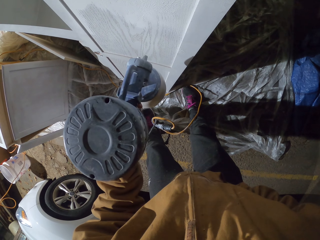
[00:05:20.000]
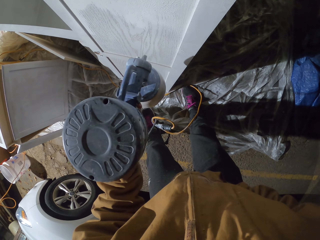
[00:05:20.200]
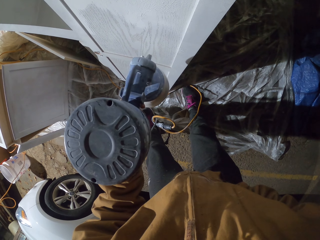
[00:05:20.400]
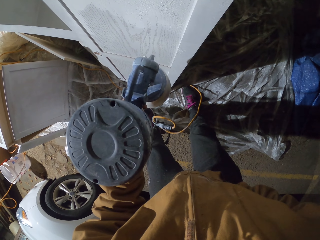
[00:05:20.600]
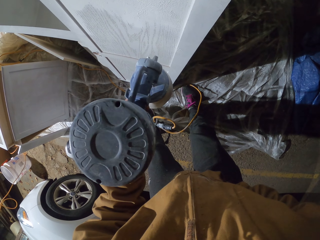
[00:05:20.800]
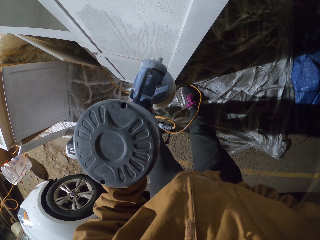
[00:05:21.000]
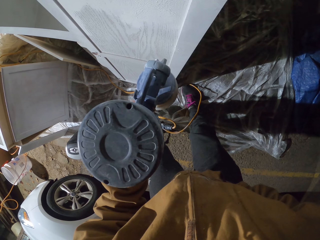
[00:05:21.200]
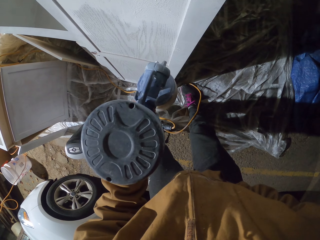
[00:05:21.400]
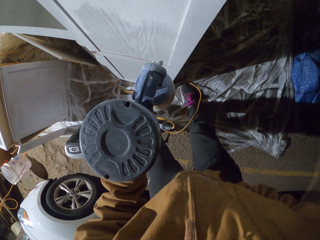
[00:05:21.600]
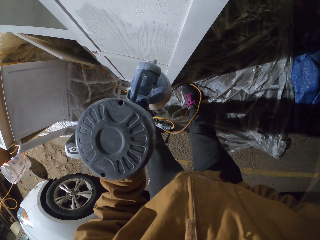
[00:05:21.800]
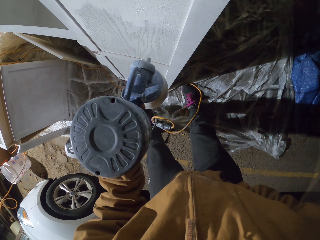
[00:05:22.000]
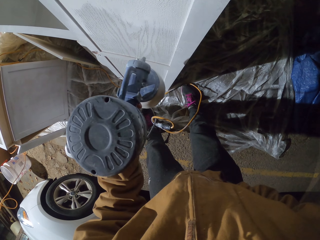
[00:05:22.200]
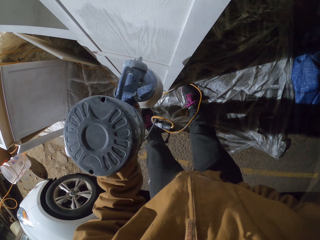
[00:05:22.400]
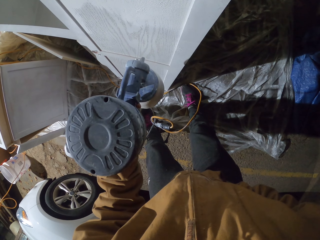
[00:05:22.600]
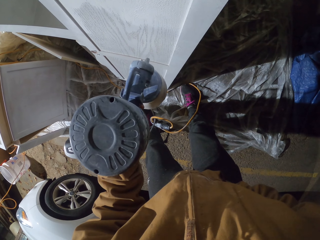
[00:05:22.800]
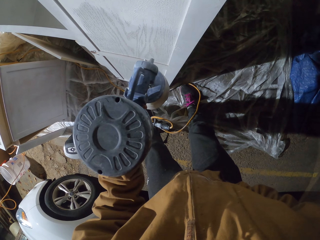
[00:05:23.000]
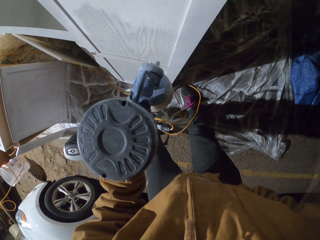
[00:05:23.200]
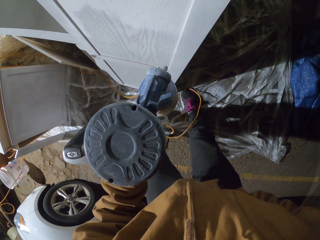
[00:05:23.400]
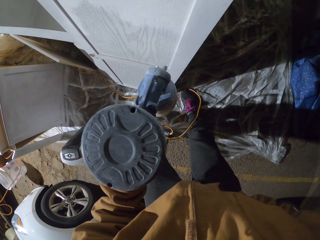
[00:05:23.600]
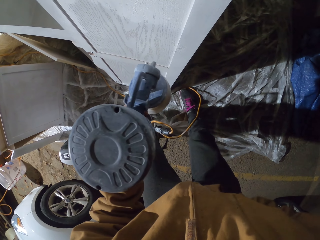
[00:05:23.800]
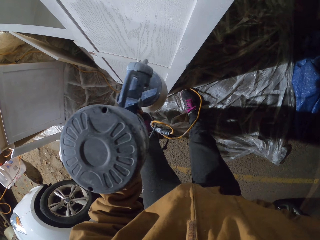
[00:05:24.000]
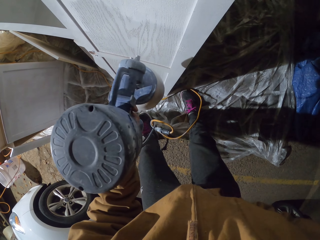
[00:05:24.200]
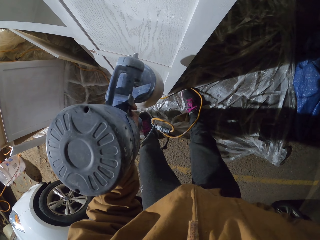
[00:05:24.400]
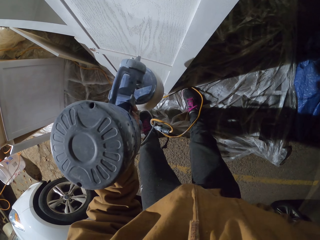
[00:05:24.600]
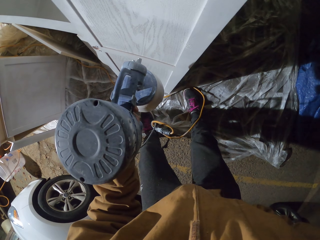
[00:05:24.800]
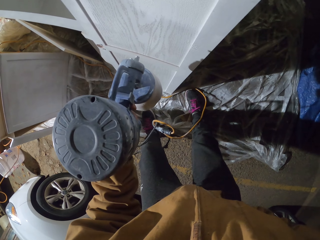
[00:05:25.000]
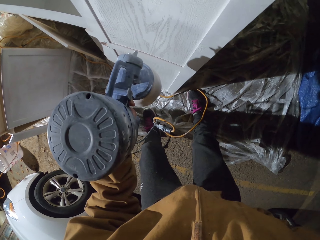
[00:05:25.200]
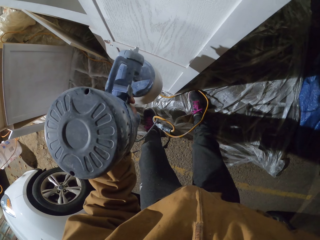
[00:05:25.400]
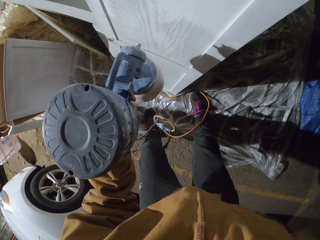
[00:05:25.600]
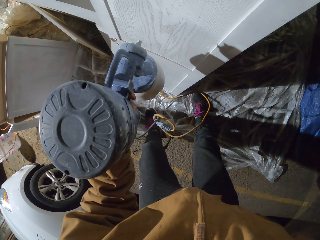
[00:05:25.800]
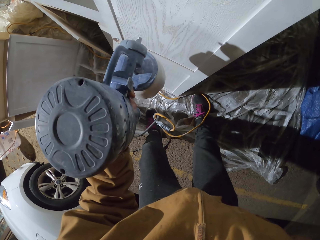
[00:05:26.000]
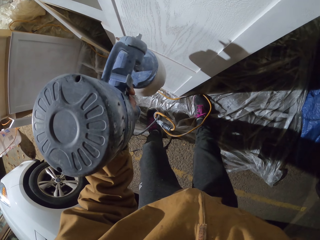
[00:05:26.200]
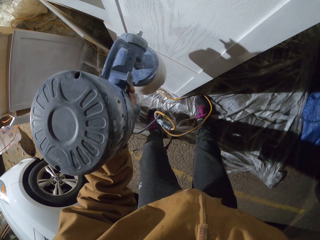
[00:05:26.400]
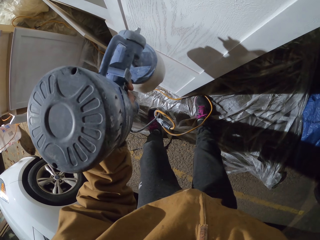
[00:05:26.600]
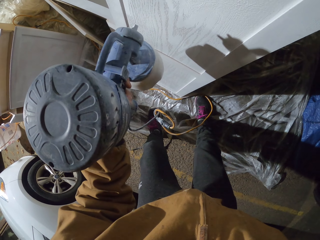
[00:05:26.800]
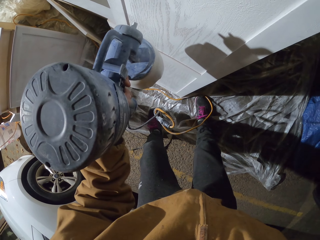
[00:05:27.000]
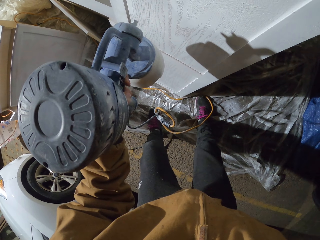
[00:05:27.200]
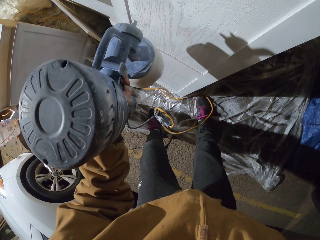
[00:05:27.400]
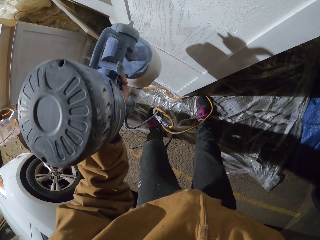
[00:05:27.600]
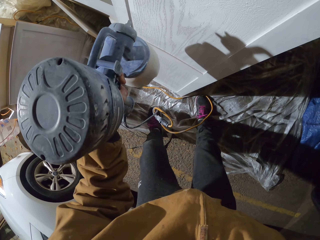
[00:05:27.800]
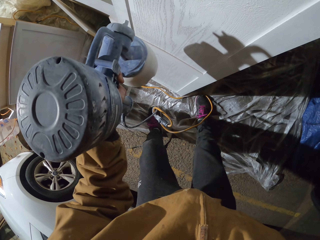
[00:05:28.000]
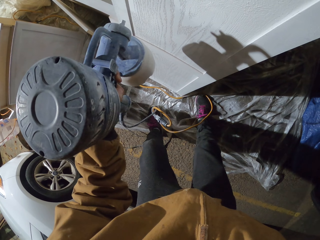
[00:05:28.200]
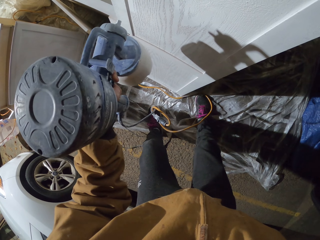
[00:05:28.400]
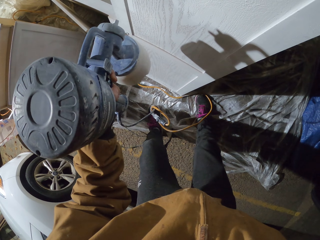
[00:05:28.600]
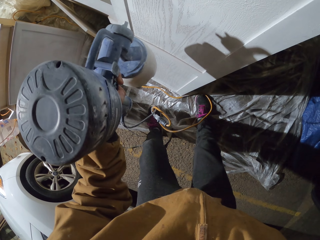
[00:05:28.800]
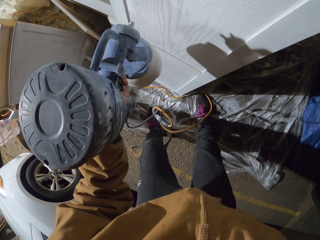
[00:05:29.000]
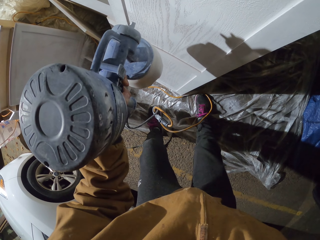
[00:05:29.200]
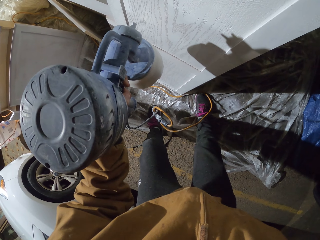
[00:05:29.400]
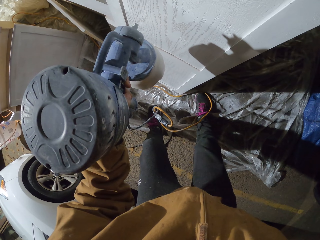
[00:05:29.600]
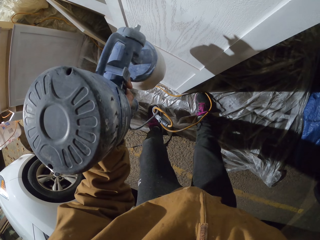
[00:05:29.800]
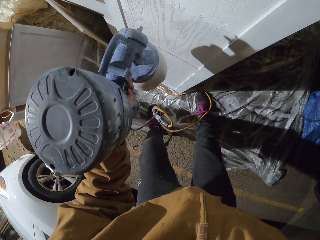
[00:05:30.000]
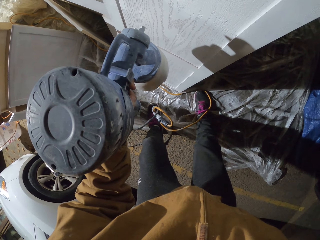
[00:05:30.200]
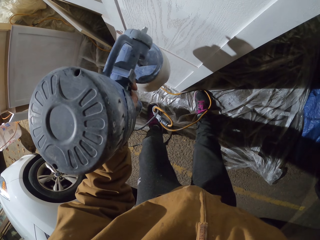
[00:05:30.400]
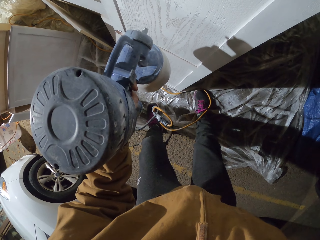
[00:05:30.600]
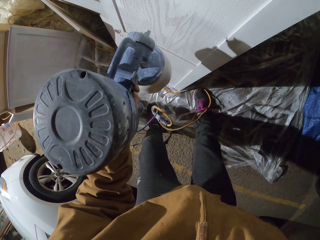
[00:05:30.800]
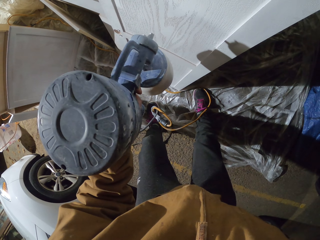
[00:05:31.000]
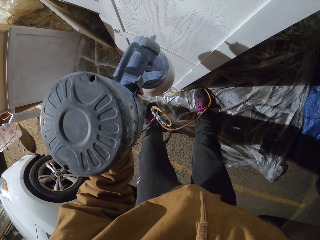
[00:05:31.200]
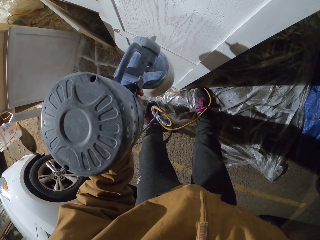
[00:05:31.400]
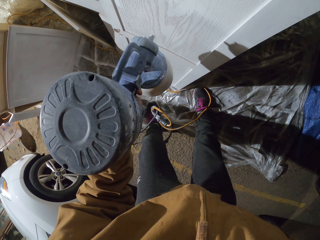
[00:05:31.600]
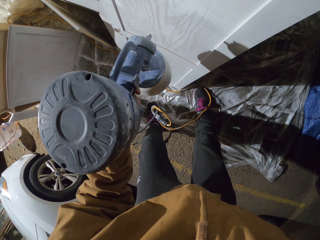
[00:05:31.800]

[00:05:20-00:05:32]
The camera wearer bends. They spray the door with a spray paint gun.

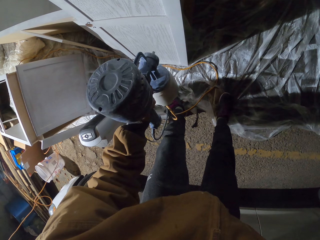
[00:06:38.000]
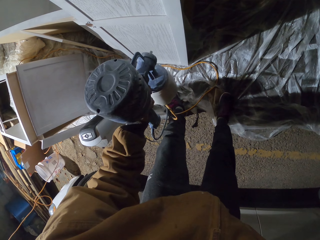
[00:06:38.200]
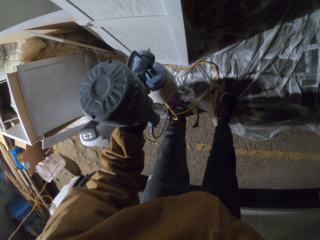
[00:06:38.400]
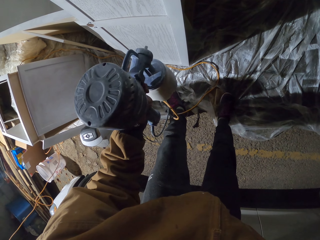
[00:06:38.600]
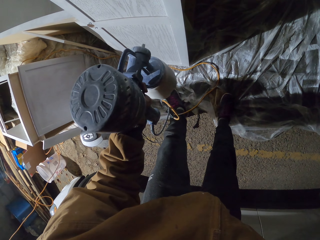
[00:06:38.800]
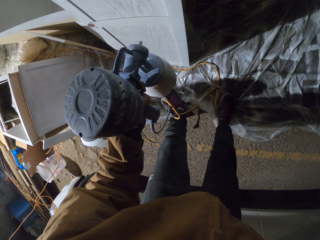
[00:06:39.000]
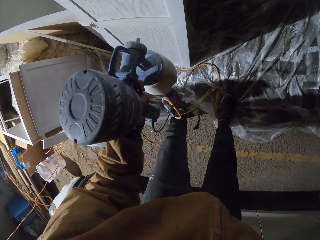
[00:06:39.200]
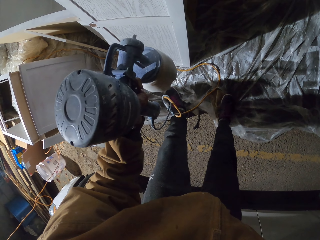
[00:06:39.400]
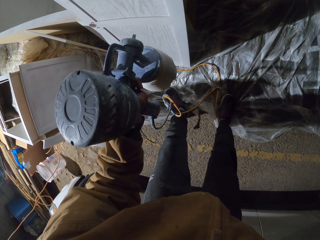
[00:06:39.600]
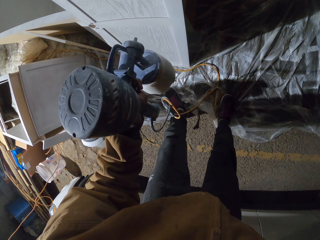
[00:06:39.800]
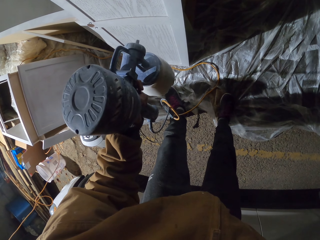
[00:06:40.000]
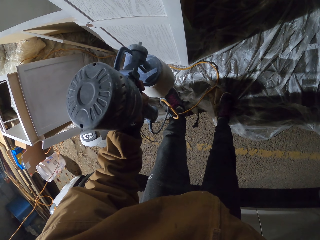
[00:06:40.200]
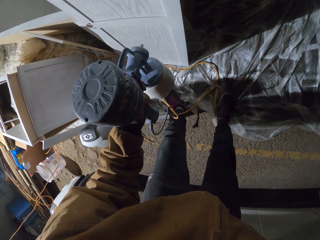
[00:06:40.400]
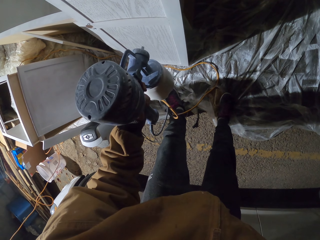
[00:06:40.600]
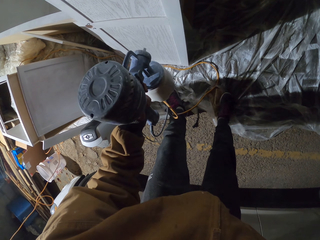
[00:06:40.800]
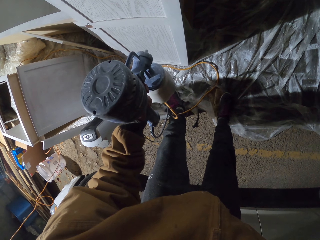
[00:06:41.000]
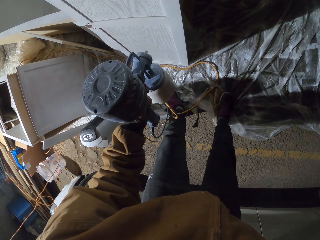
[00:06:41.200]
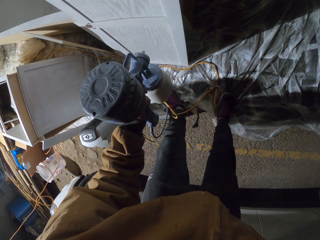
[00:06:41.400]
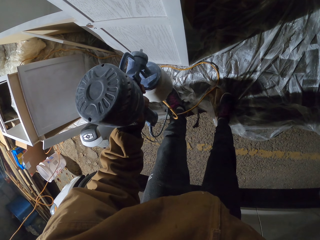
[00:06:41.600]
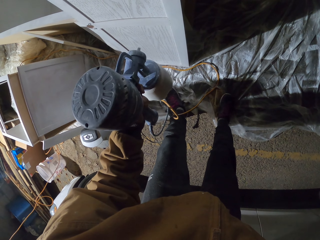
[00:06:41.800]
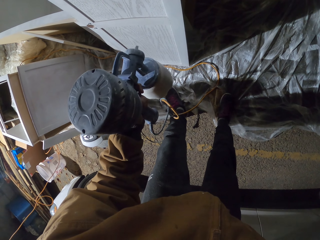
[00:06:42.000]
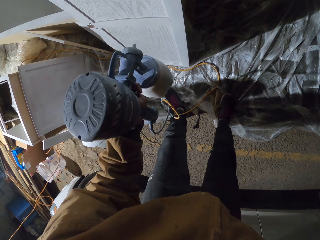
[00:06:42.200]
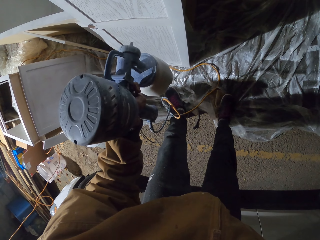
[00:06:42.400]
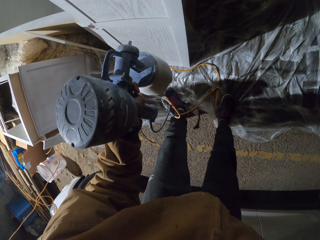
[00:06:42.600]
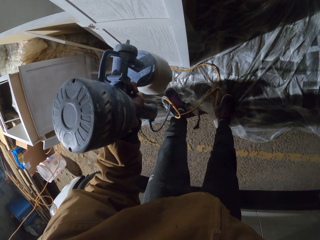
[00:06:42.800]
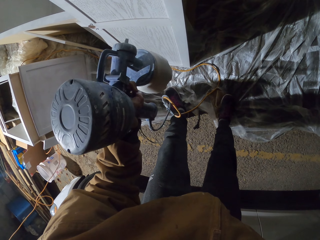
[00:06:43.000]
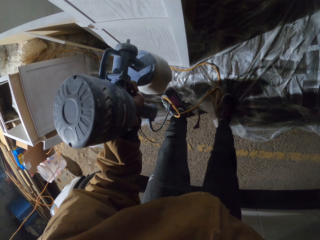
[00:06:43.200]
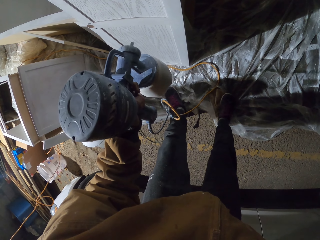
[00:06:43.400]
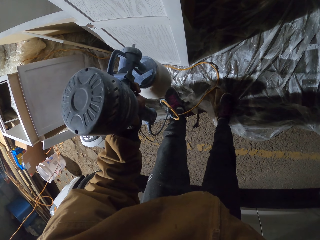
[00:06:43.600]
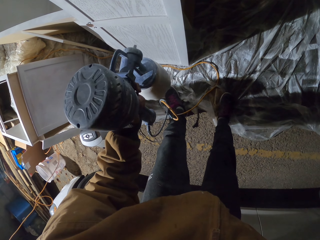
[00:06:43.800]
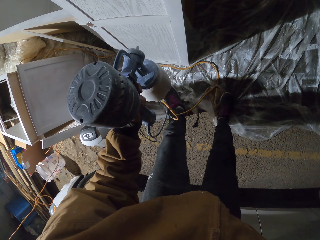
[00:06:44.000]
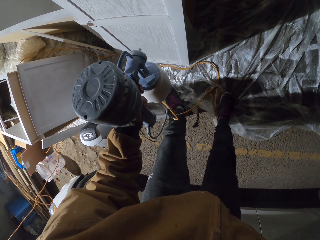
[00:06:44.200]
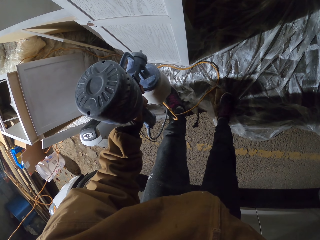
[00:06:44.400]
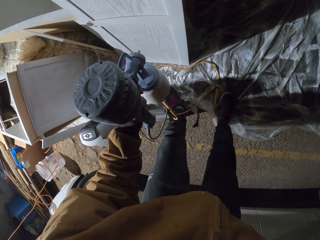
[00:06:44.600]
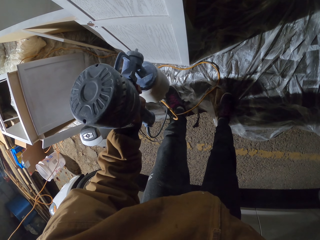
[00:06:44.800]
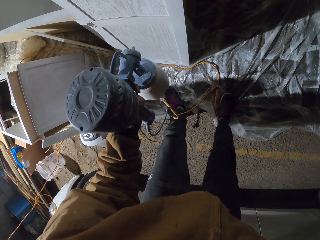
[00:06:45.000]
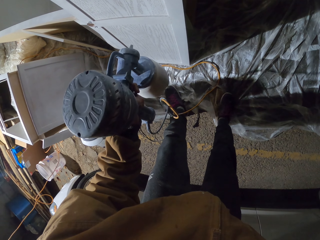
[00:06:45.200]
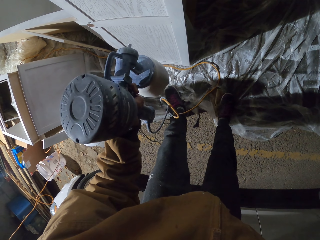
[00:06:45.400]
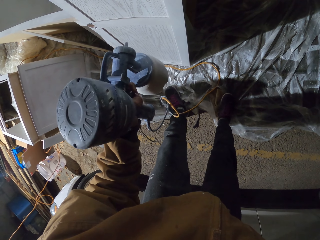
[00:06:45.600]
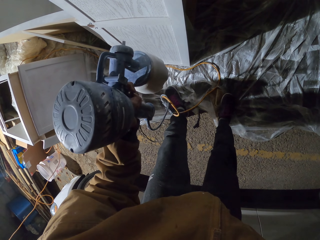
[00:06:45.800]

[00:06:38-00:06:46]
The camera wearer sprays the door with a spray paint gun.

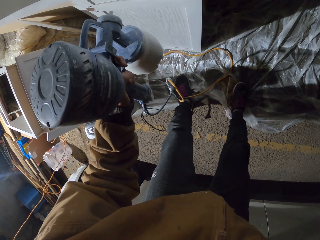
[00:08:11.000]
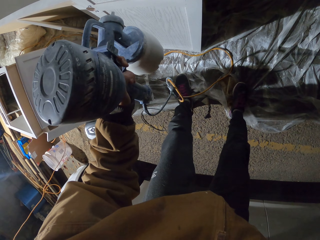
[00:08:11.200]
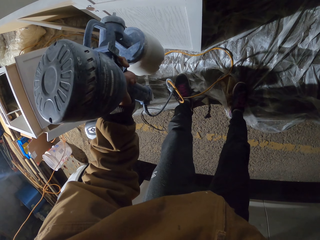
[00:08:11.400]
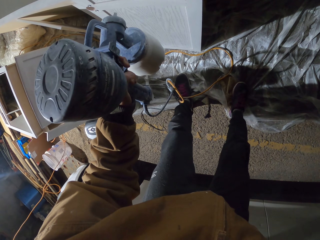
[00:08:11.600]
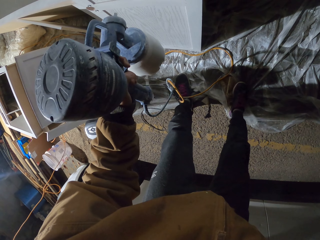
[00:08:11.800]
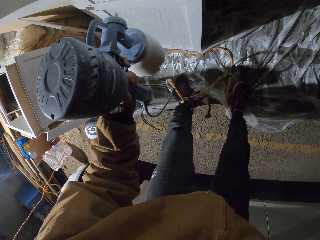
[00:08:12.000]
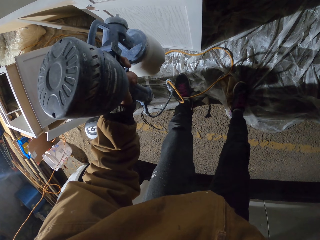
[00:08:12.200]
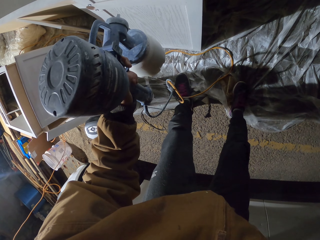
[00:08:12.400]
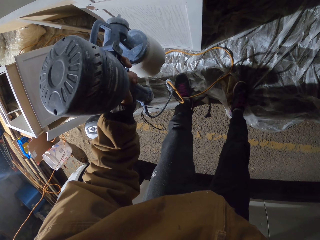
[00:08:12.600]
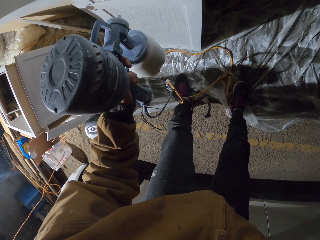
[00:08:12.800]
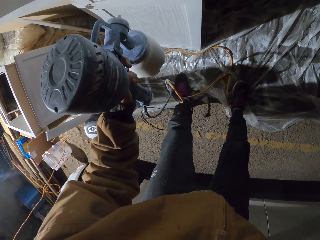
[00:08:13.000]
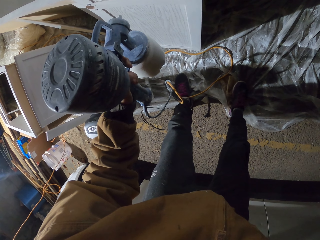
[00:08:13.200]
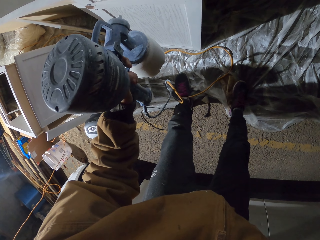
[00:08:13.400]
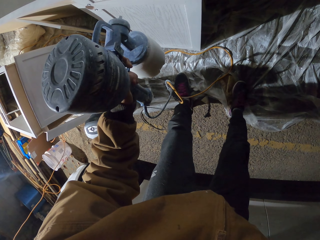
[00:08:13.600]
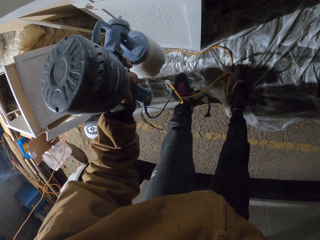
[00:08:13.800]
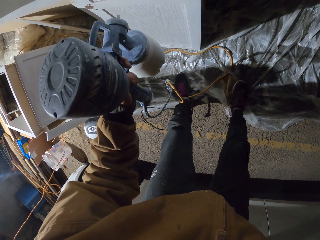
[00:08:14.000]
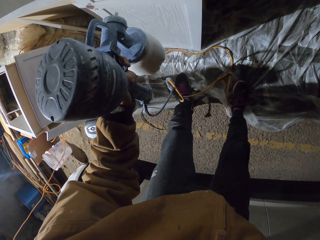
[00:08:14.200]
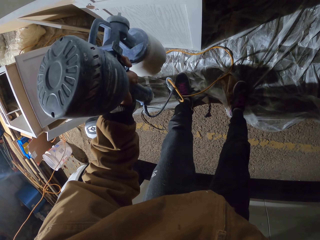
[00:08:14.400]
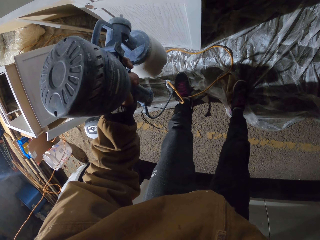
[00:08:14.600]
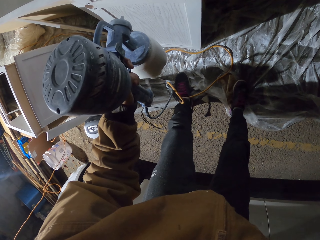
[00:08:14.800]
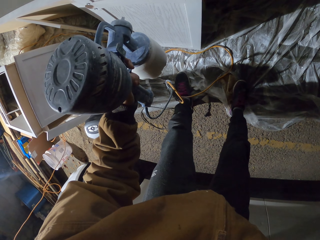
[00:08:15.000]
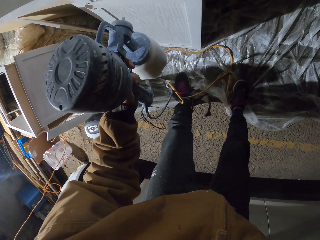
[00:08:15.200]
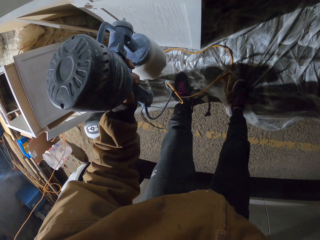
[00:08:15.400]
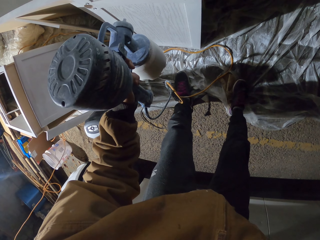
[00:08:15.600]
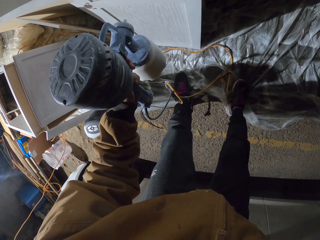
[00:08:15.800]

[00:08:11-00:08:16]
The camera wearer sprays the door with a spray paint gun.
